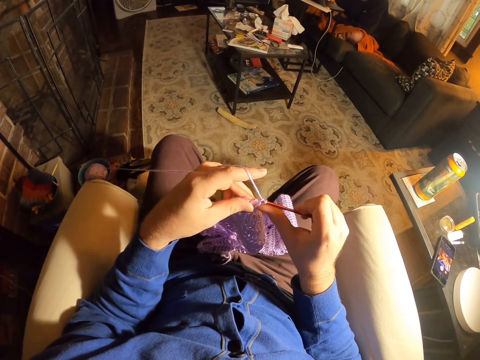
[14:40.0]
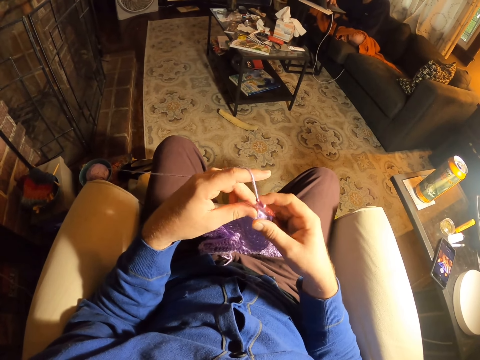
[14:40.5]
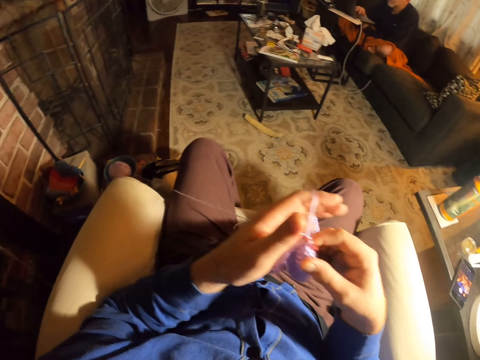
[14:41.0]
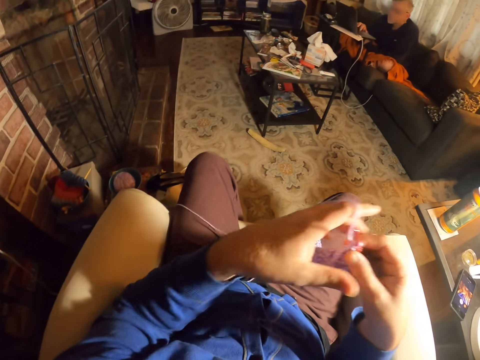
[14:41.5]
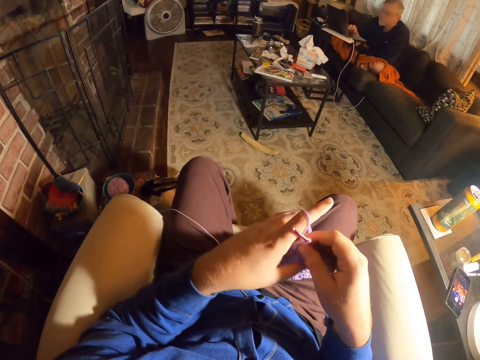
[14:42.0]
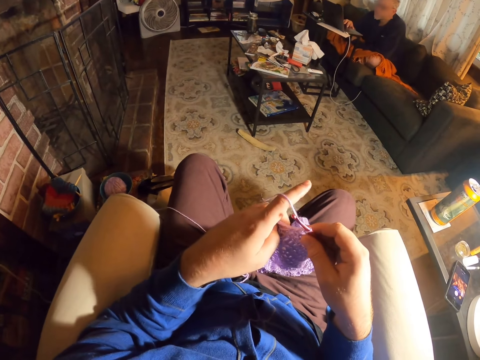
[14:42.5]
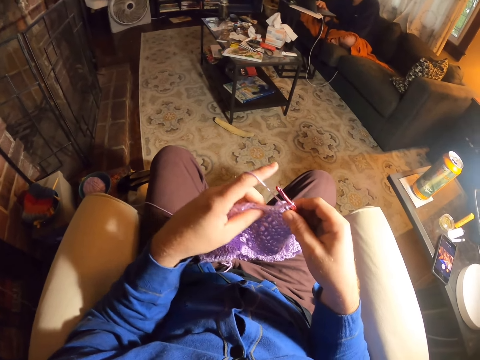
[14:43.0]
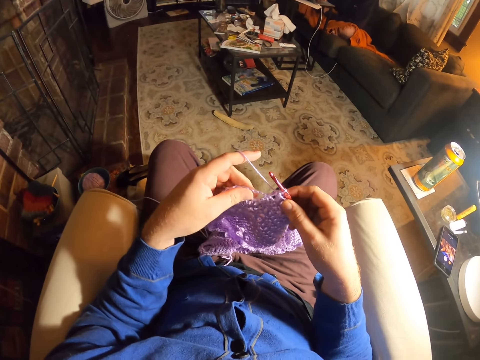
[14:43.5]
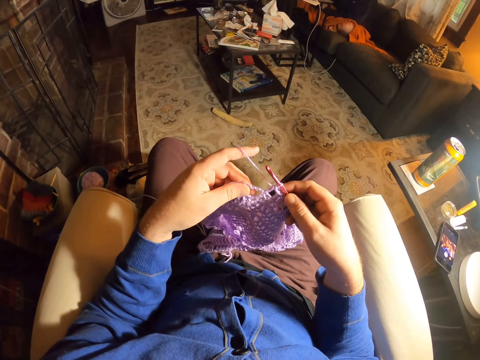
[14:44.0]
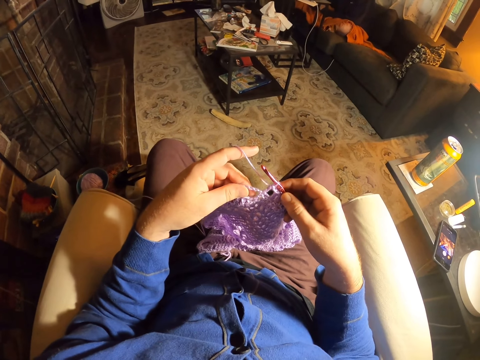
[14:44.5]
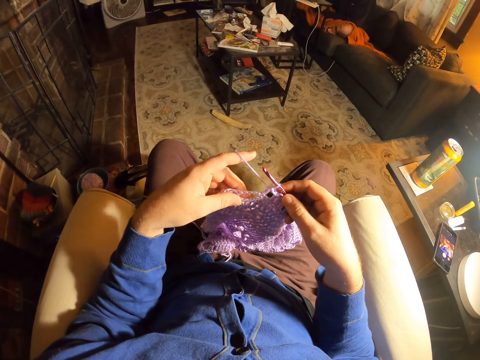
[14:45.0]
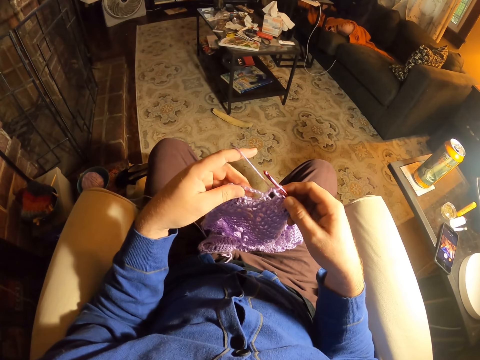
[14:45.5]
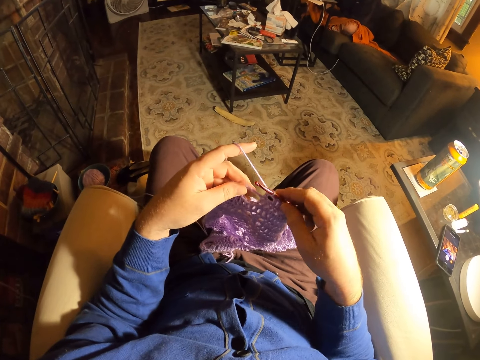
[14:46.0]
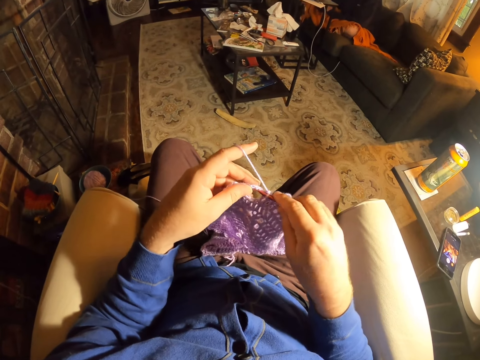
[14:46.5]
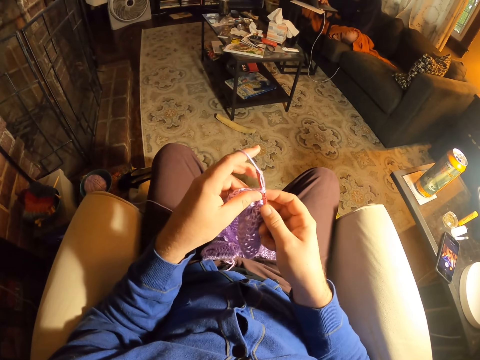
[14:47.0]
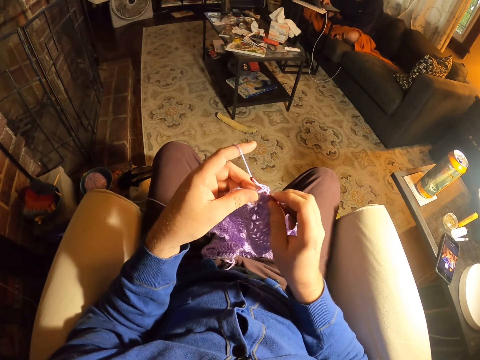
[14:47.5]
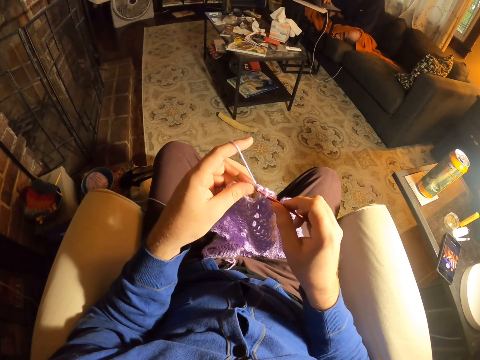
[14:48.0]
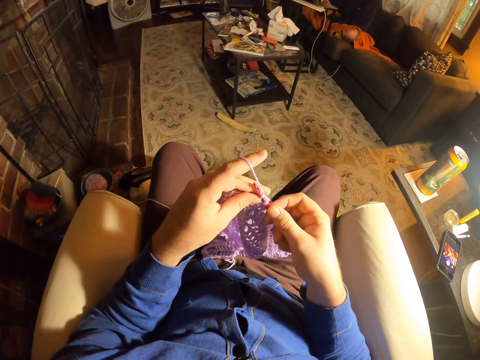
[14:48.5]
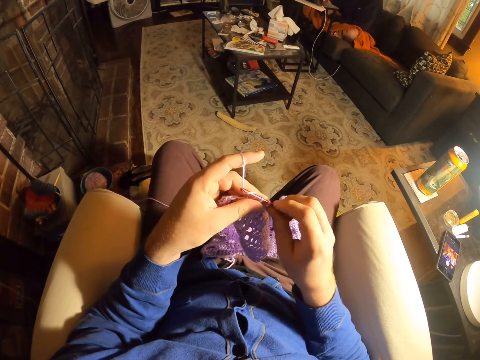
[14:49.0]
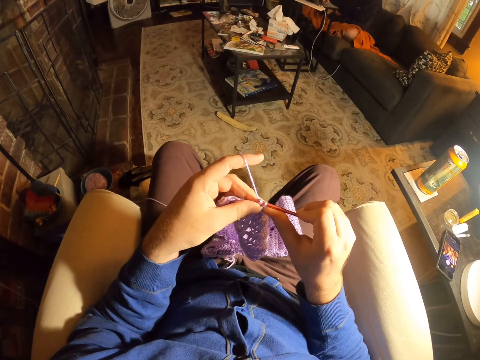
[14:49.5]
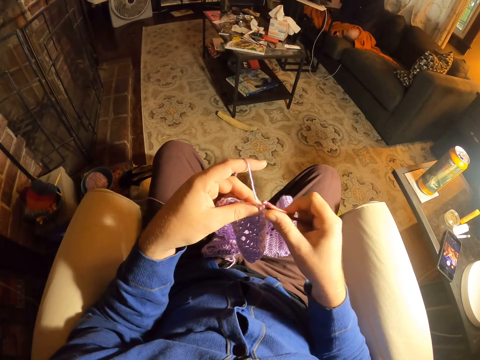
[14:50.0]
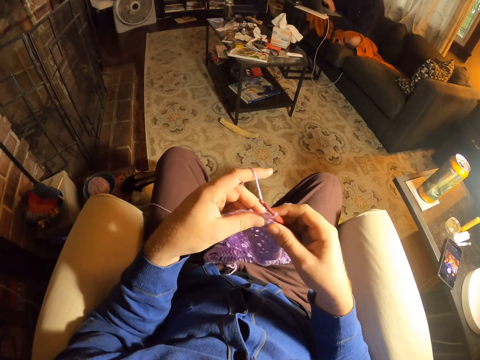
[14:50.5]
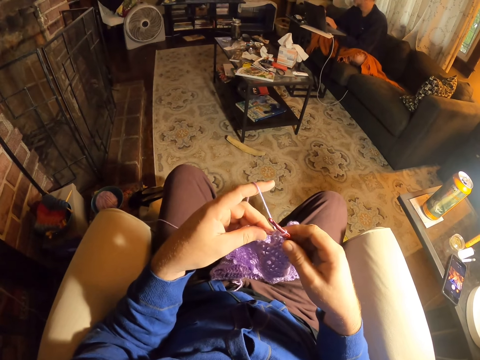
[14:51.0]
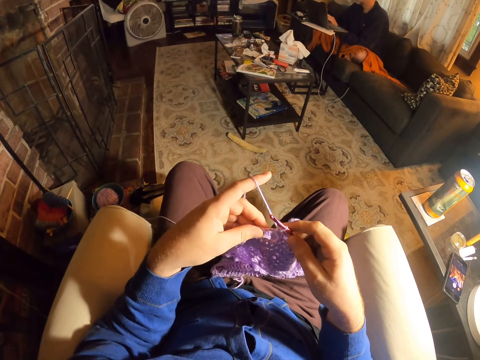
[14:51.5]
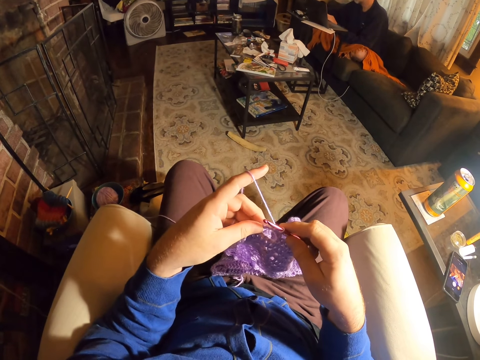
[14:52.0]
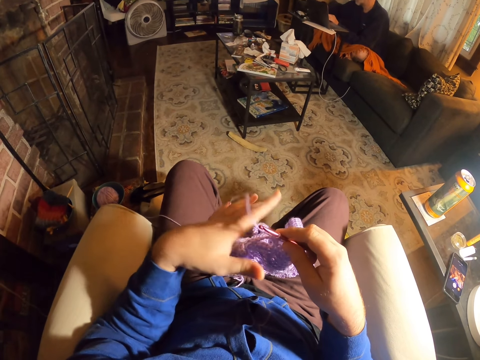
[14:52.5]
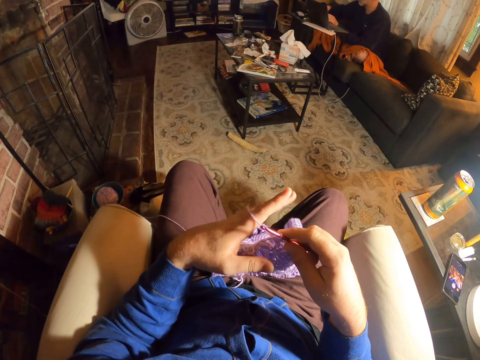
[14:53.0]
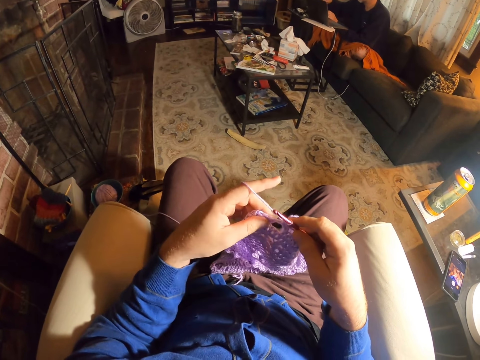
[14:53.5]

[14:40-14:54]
The camera wearer knits a fabric with a crochet needle. They unroll the yarn from the yarn roll. They pull the thread. They examine the fabric stitches. They knit the fabric with the crochet needle. They roll thread around the crochet needle. They knit the fabric with the crochet needle. They examine the fabric stitches.

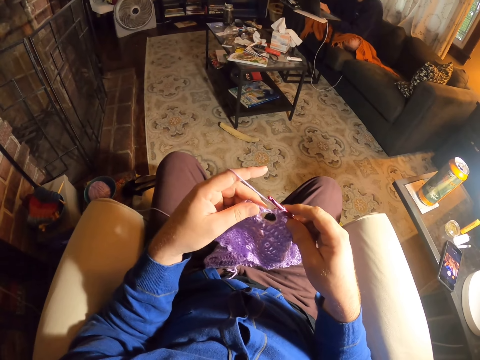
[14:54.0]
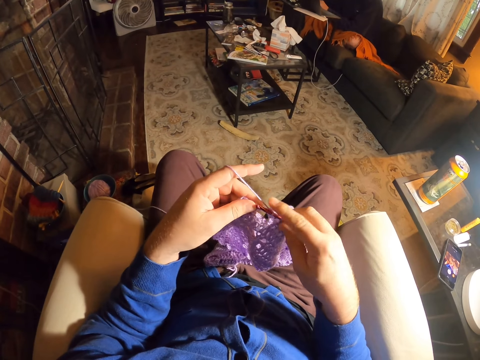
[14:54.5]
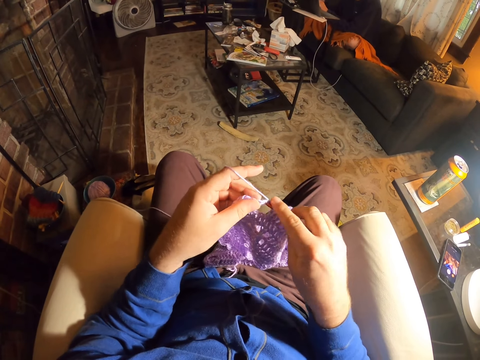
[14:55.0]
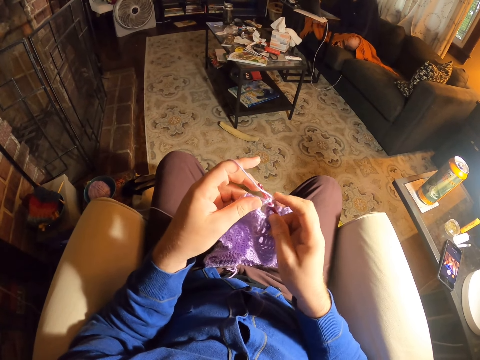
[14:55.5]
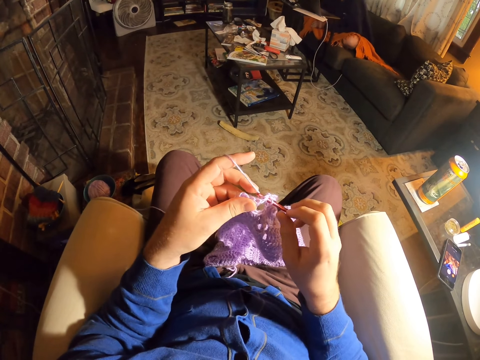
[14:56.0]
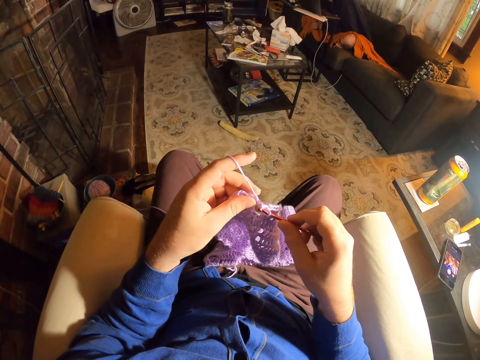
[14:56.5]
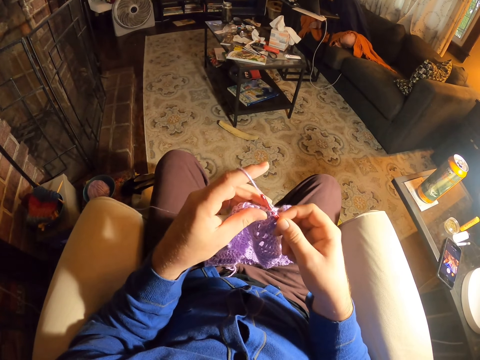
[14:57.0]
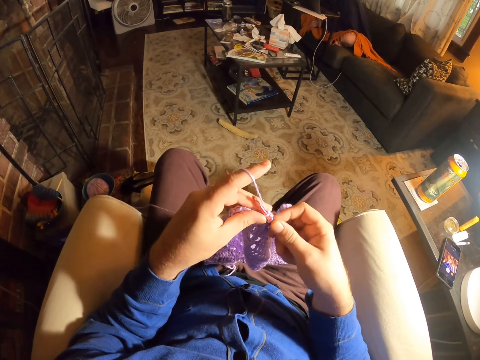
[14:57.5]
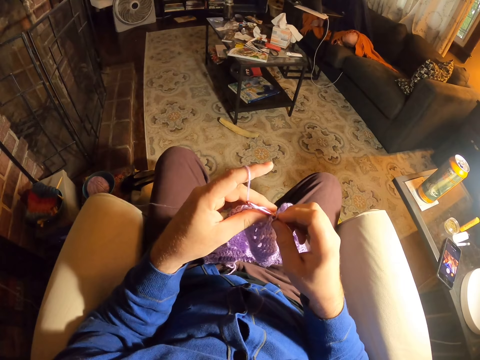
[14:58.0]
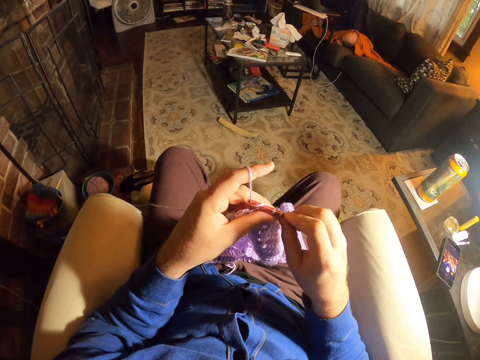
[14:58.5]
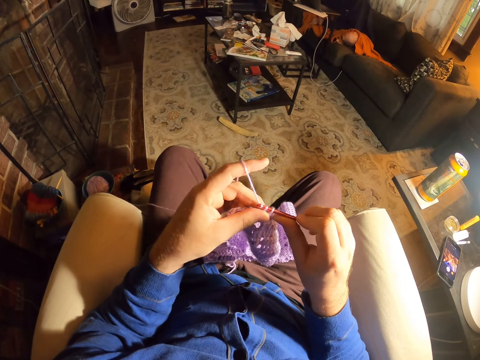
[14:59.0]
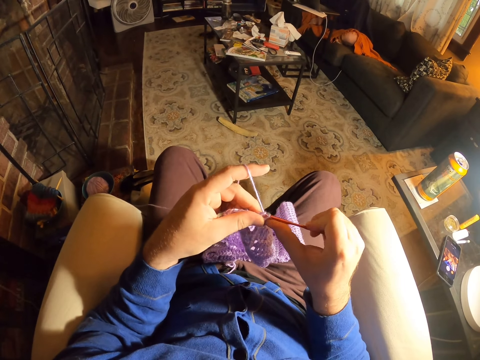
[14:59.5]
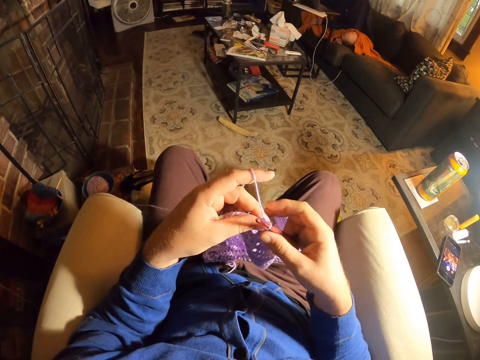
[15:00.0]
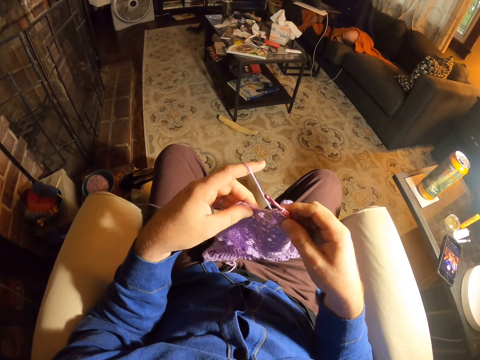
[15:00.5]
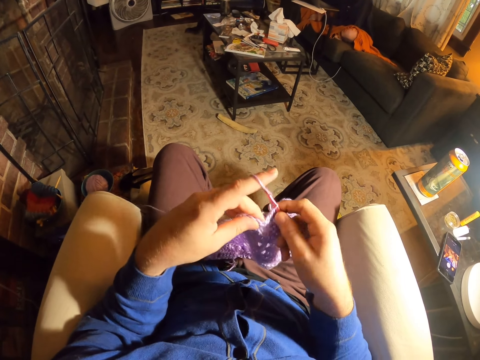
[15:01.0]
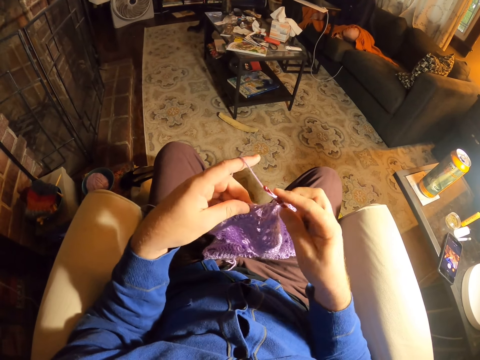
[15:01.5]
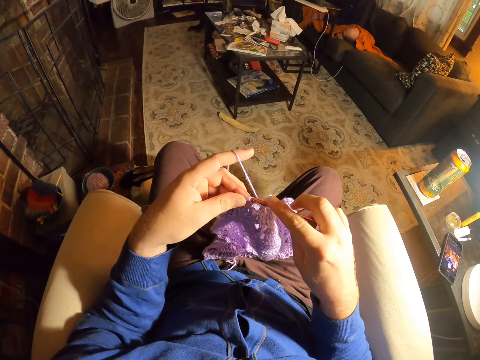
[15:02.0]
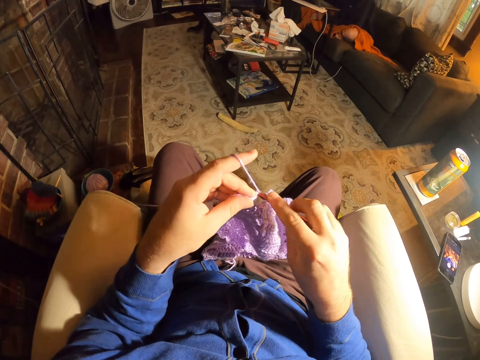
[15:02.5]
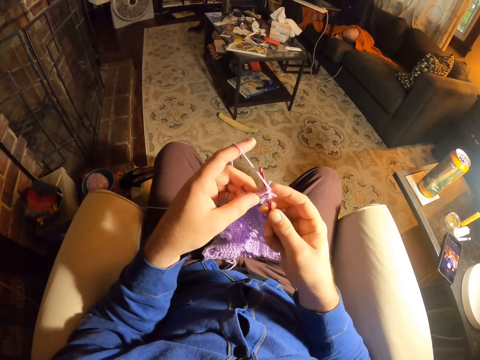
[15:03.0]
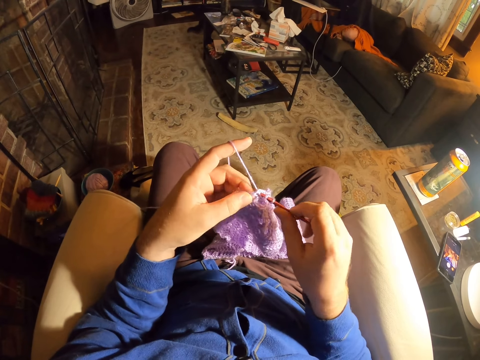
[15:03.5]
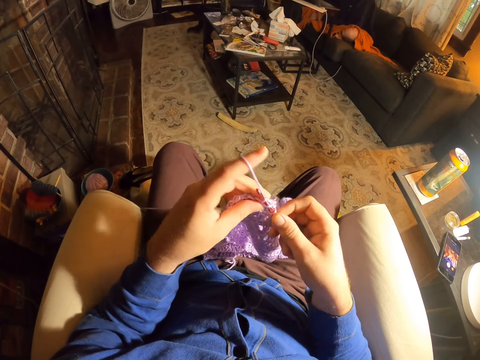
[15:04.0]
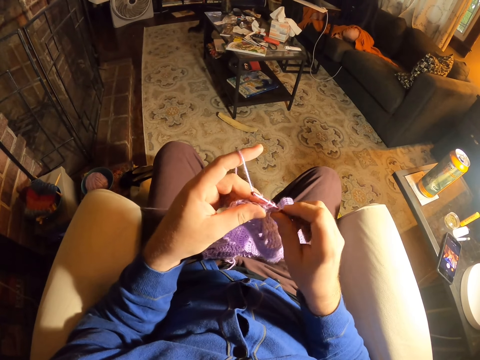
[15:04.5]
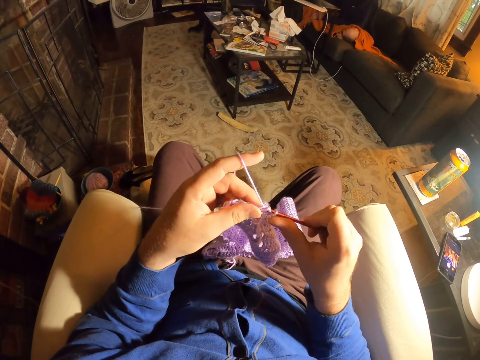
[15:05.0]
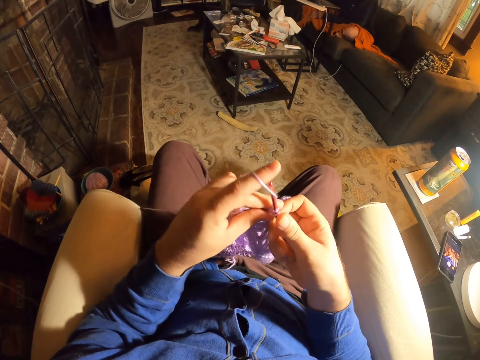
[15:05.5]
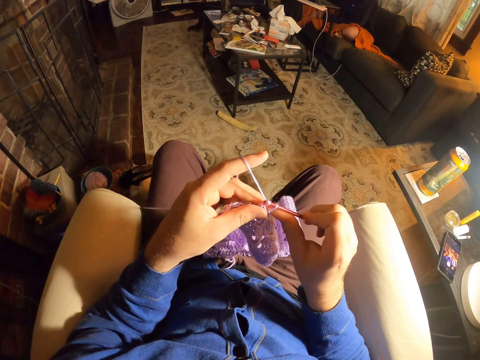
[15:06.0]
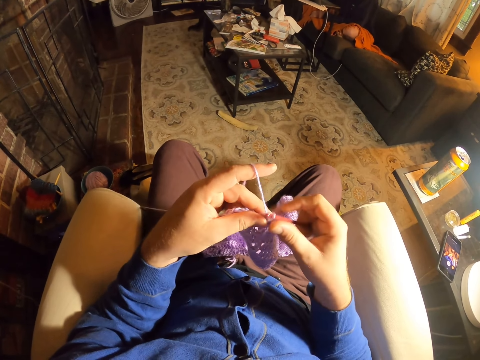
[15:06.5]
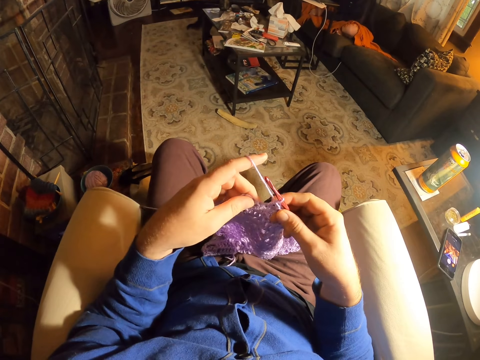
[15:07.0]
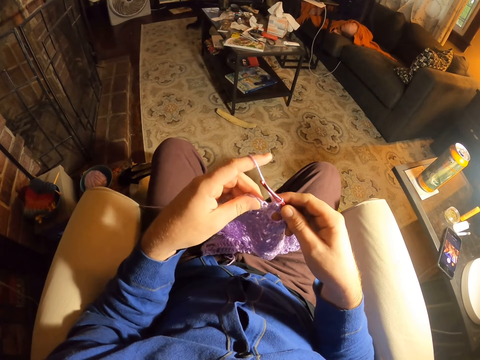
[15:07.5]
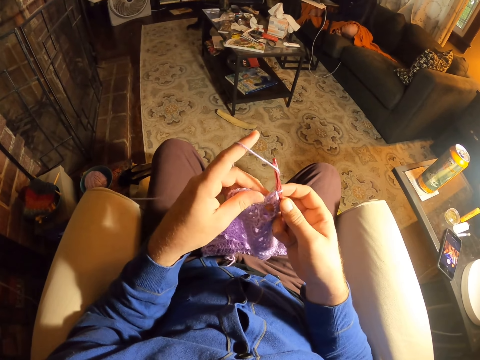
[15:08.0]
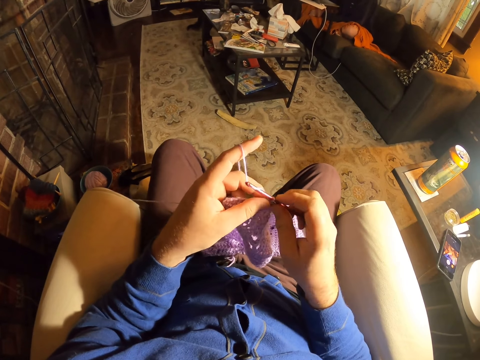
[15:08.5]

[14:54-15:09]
The camera wearer knits a fabric with a crochet needle. They roll thread around the crochet needle. They knit the fabric with the crochet needle. They roll thread around the crochet needle. They knit the fabric with the crochet needle. They roll thread around the crochet needle. They knit the fabric with the crochet needle. They roll thread around the crochet needle. They knit the fabric with the crochet needle. They examine the fabric stitches. They roll thread around the crochet needle.
